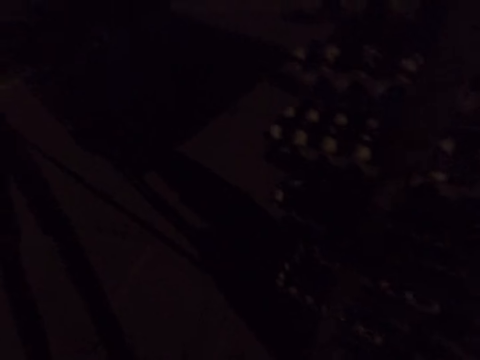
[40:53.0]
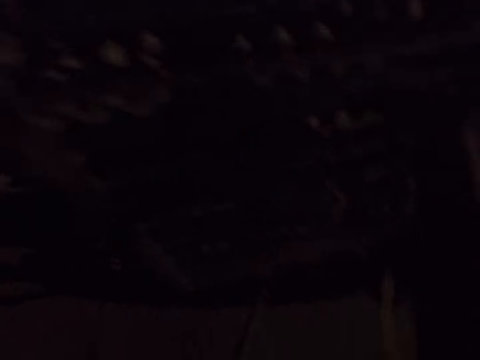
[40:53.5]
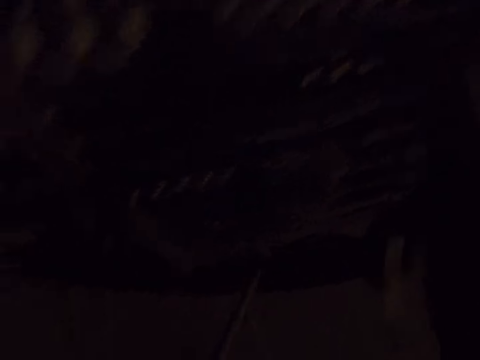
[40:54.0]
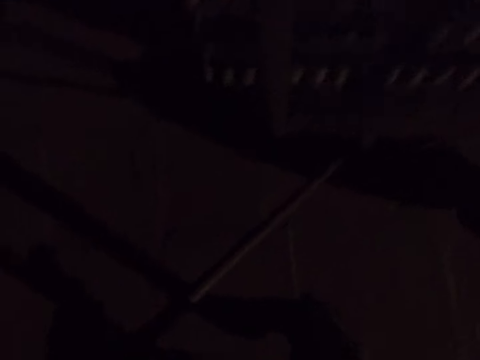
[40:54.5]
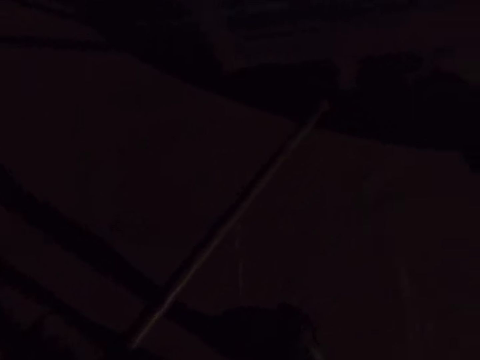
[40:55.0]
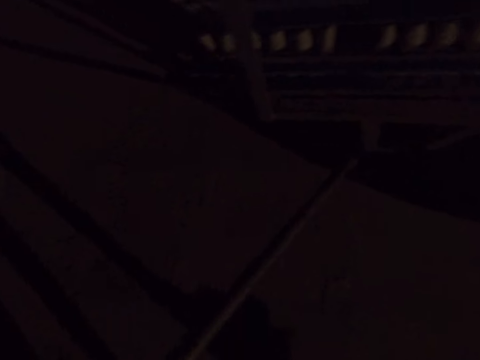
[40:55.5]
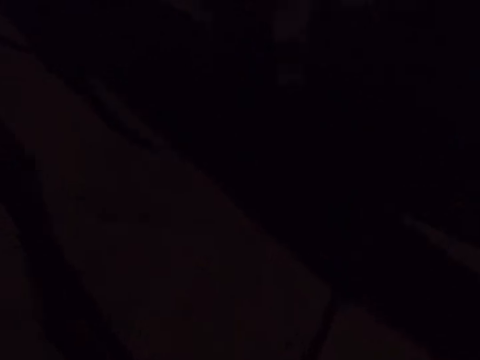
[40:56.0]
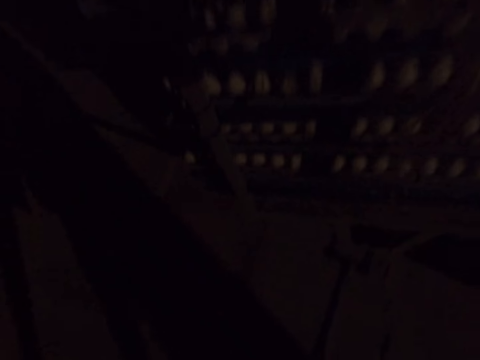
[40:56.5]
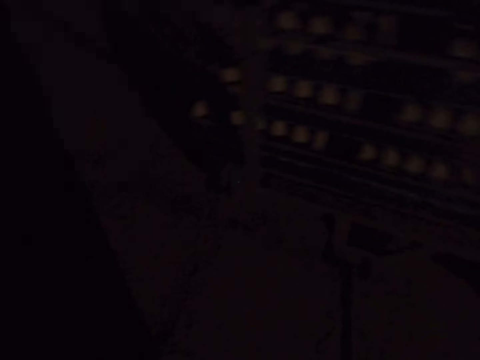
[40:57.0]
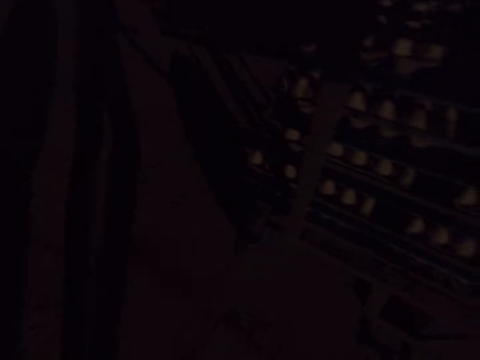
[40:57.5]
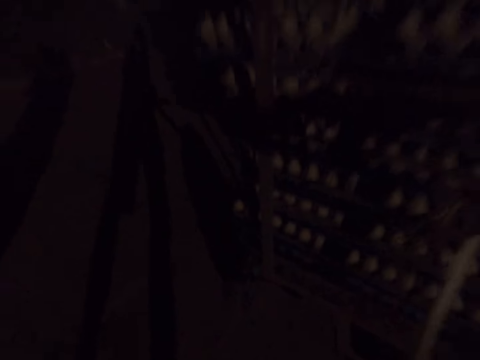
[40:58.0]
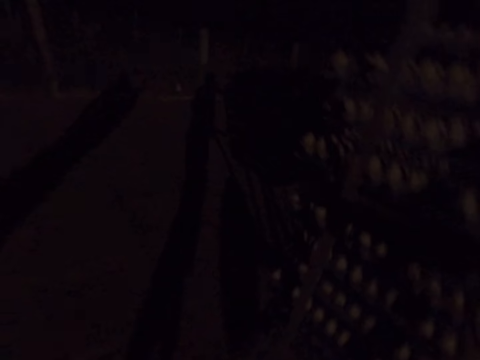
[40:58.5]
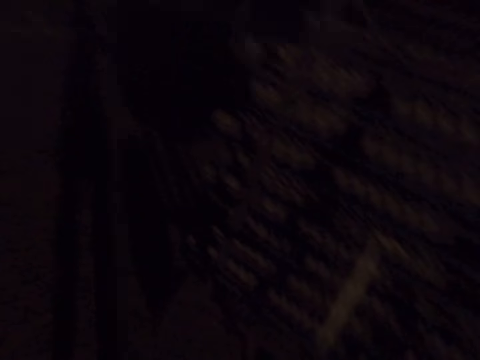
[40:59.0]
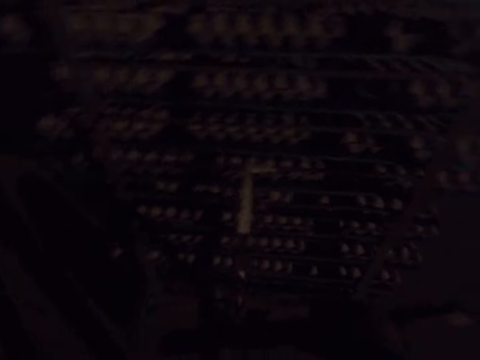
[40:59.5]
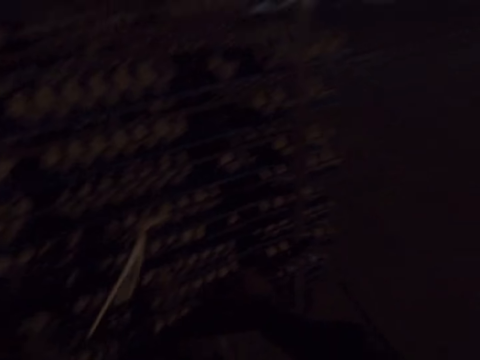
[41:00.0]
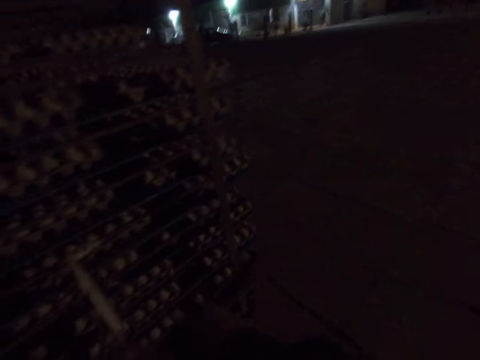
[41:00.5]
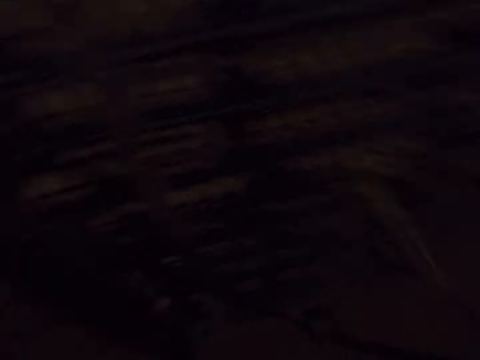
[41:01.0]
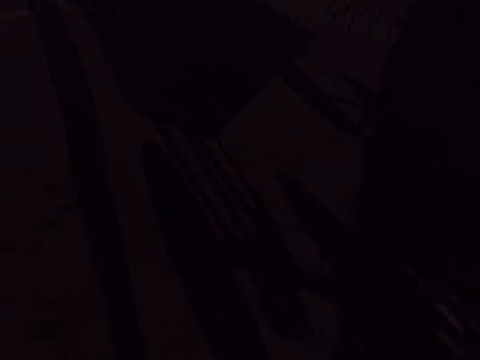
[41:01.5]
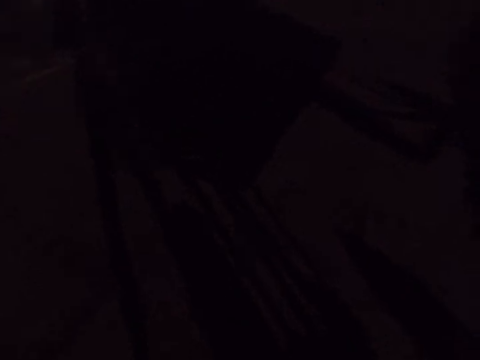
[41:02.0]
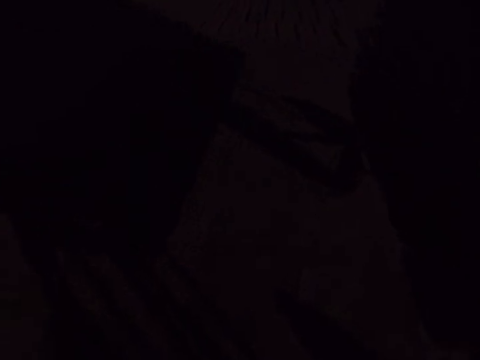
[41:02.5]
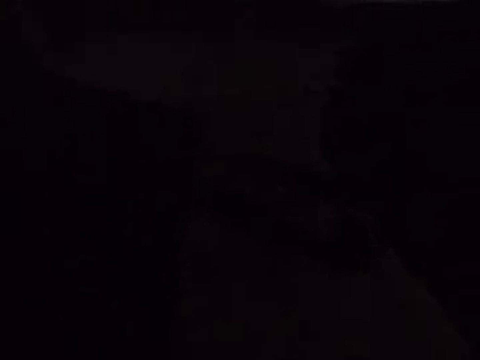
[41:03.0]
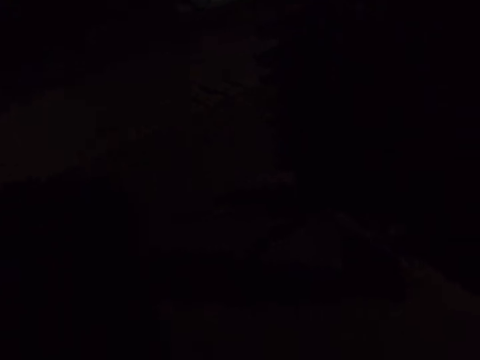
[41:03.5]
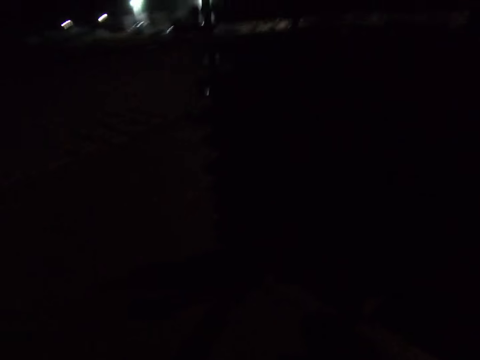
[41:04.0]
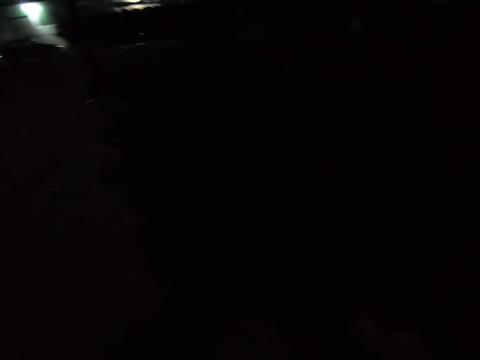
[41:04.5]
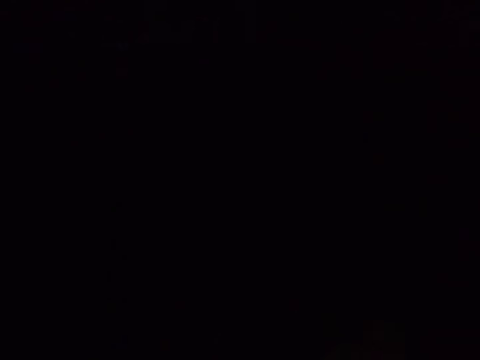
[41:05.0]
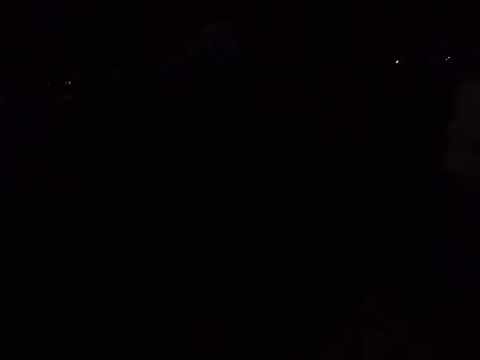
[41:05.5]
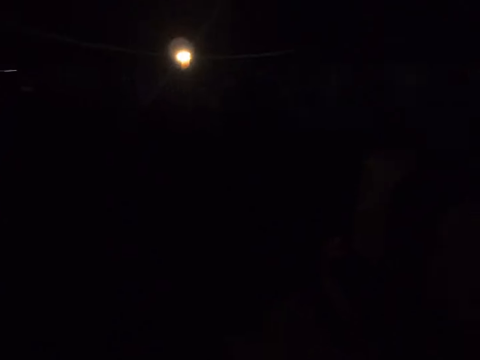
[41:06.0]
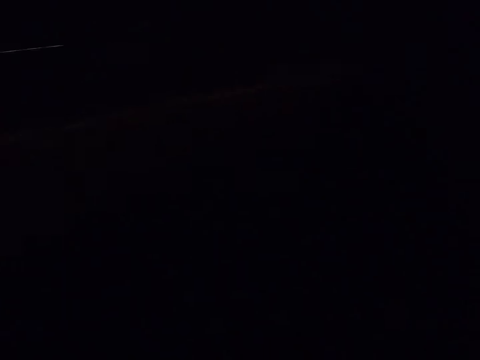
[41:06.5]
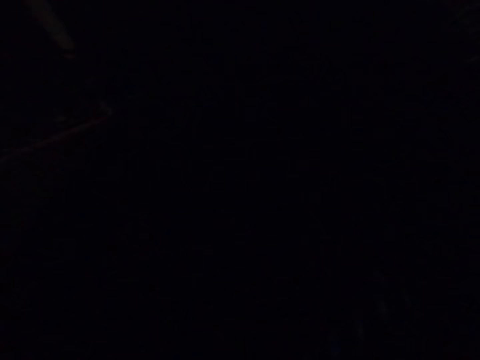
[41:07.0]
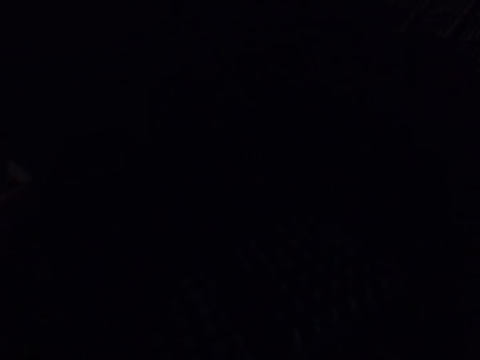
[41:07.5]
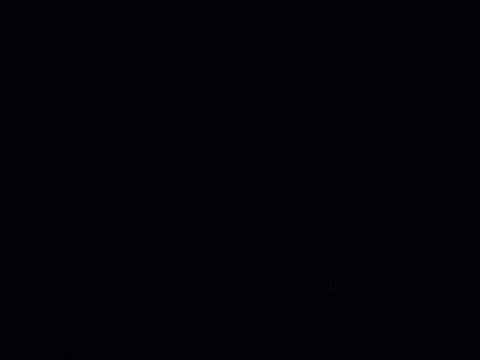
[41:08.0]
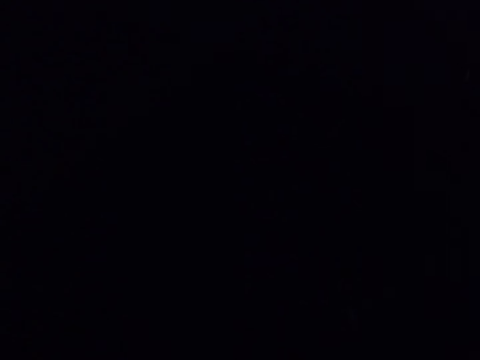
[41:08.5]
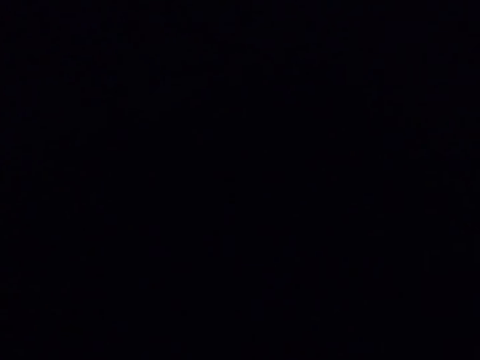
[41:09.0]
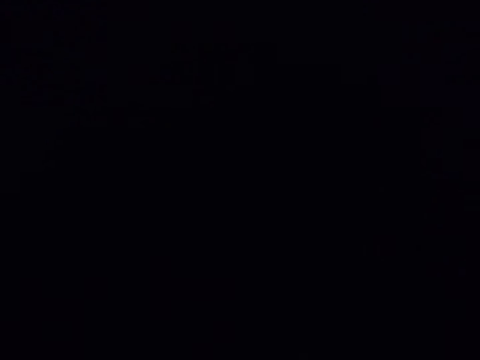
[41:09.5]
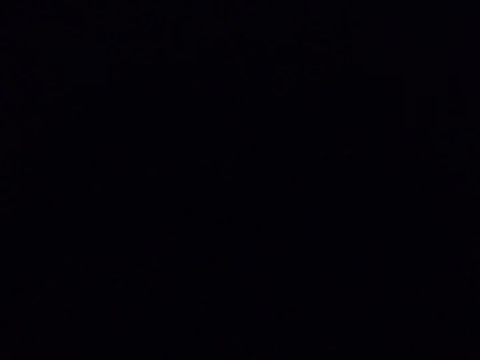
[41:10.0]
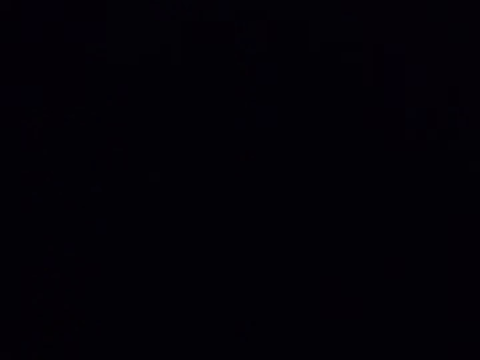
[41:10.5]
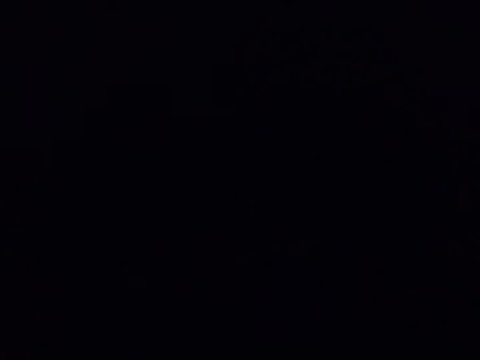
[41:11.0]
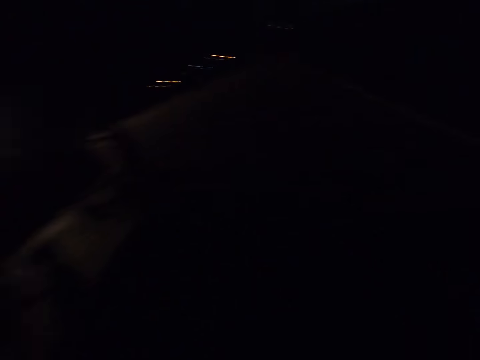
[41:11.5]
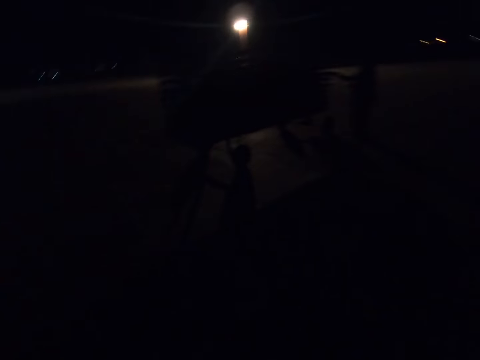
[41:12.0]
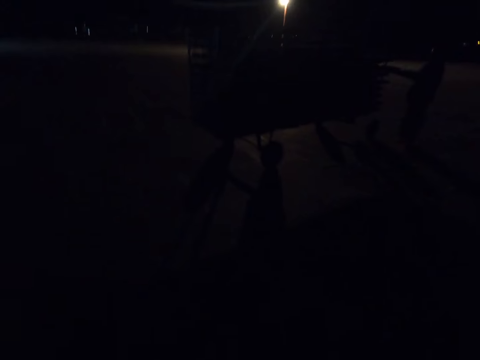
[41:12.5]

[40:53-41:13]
The camera wearer pushes the egg crate carrier trolley.

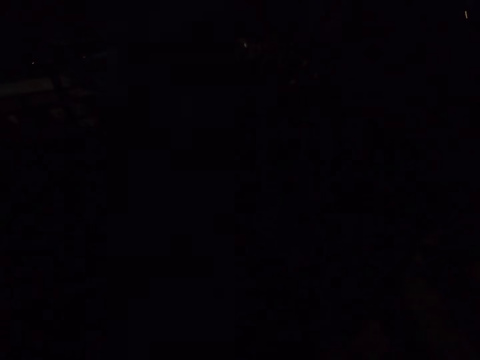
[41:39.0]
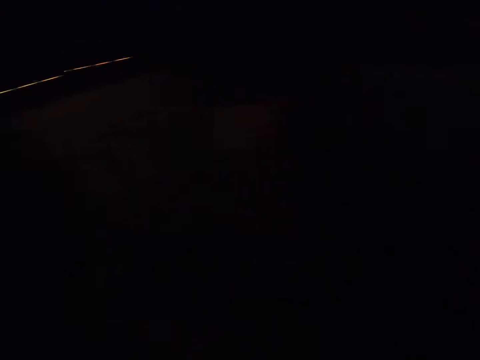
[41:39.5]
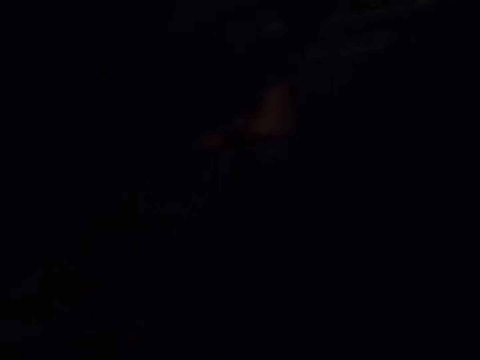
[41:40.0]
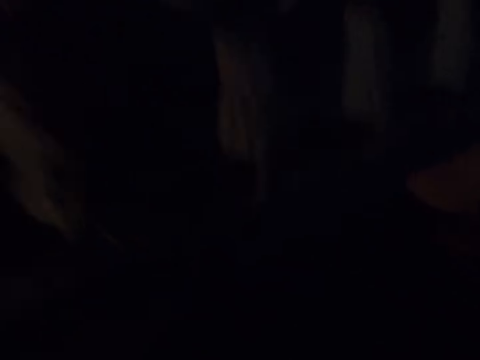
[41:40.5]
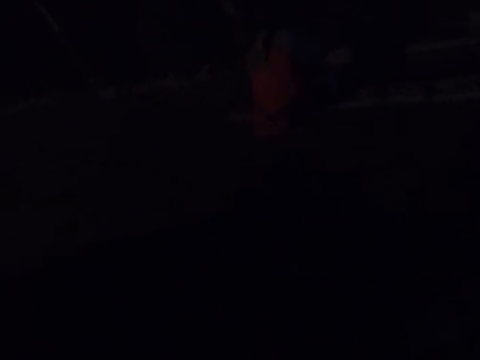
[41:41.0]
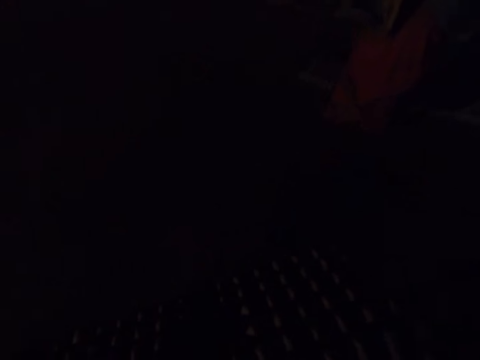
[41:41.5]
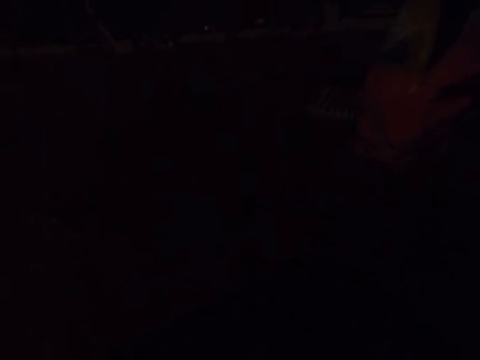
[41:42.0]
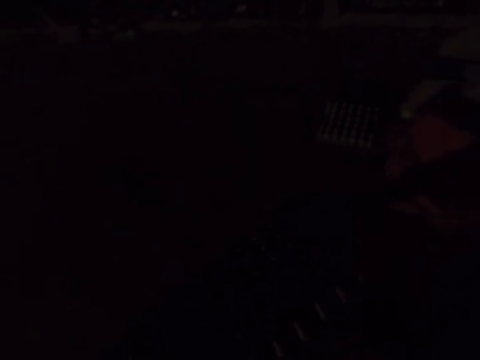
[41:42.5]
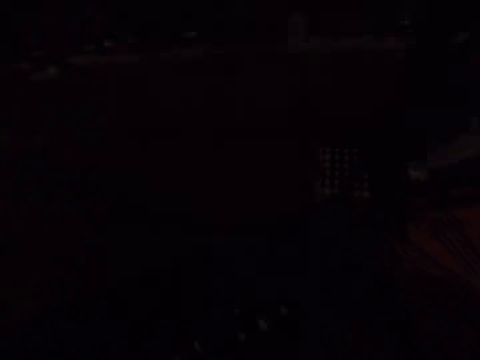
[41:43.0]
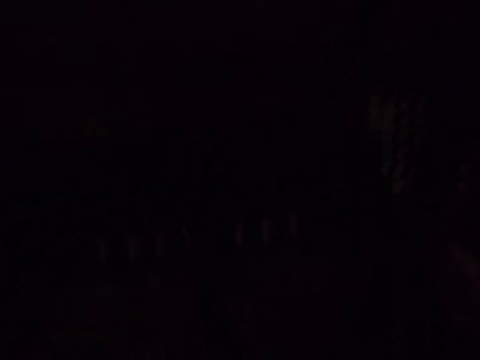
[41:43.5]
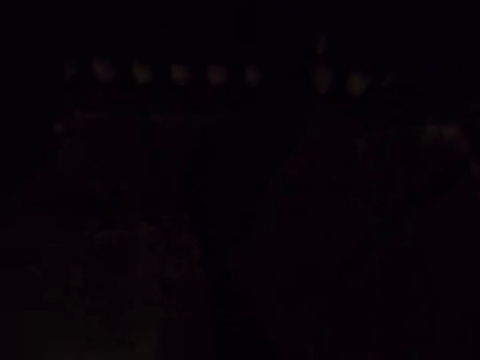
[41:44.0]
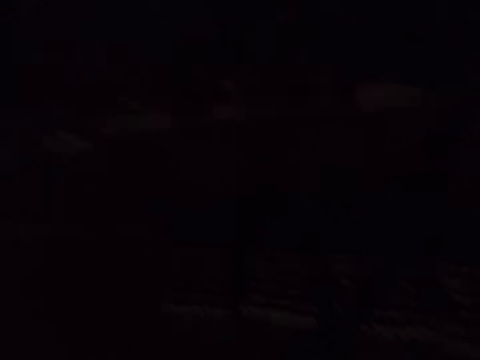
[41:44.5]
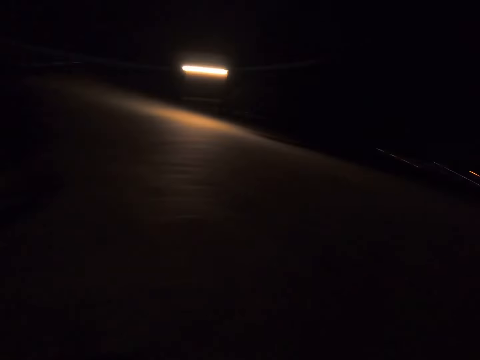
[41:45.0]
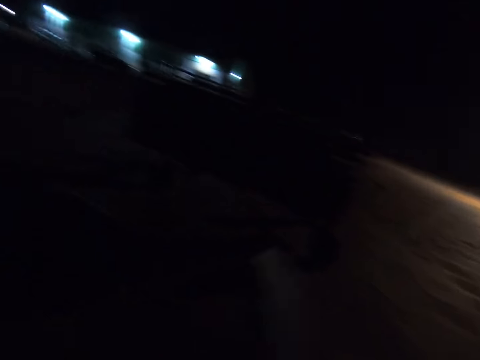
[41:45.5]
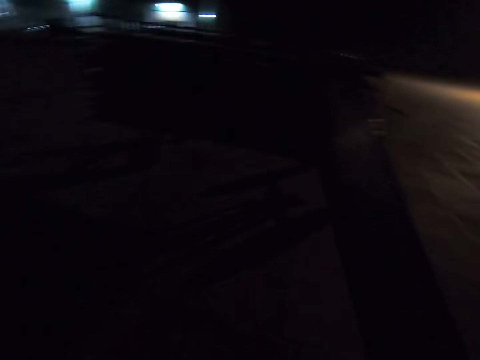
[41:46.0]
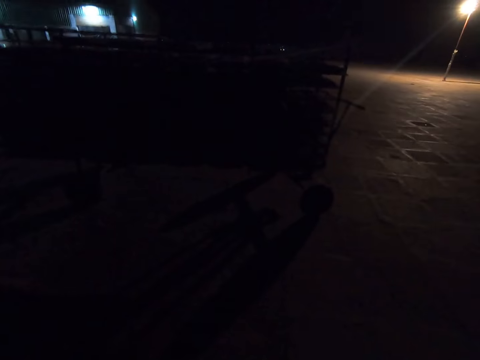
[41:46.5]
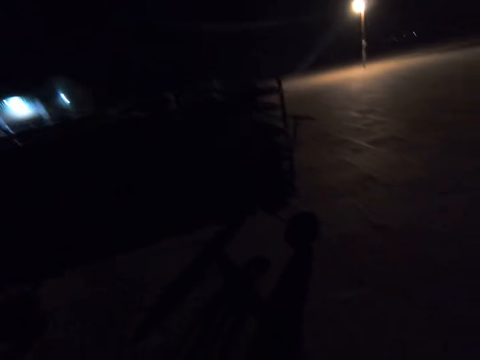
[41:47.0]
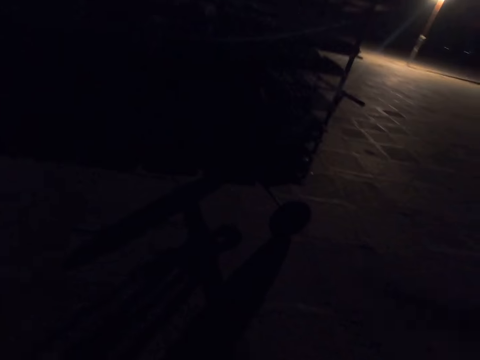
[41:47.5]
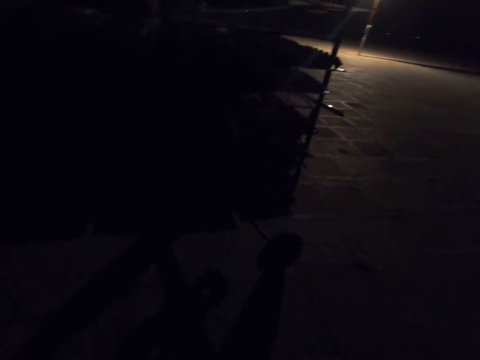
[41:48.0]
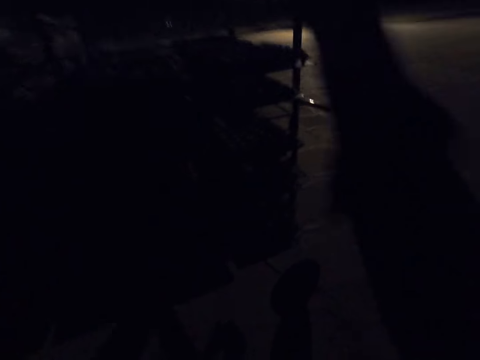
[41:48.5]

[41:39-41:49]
The camera wearer walks around. They walk around again.
